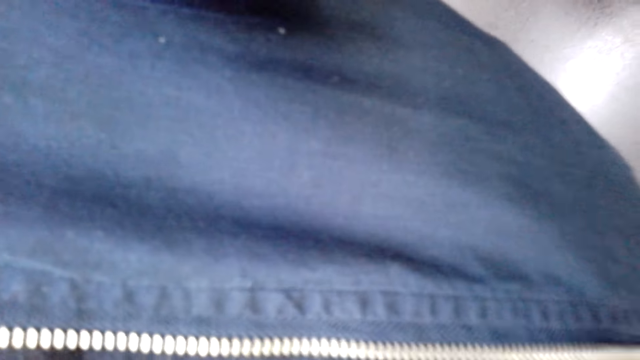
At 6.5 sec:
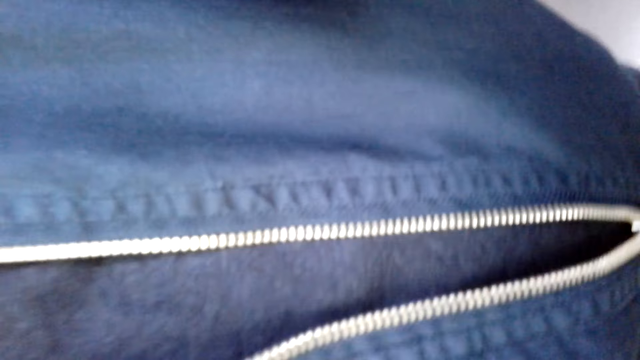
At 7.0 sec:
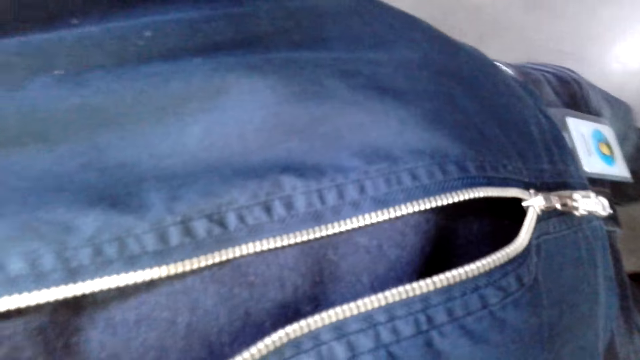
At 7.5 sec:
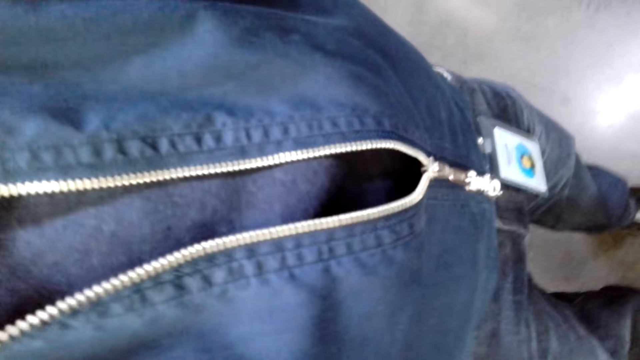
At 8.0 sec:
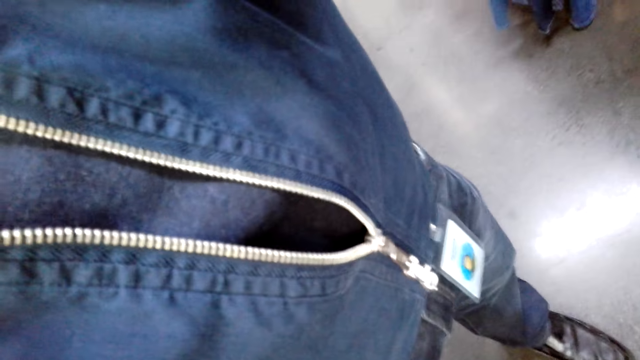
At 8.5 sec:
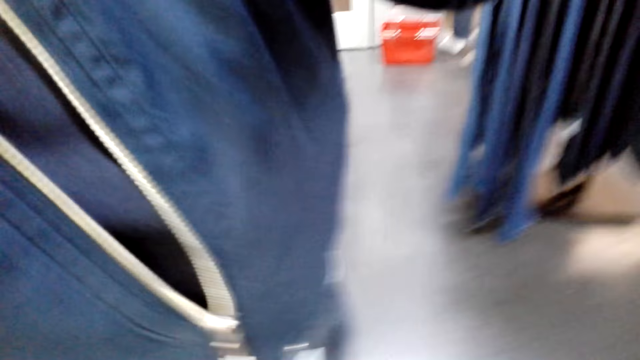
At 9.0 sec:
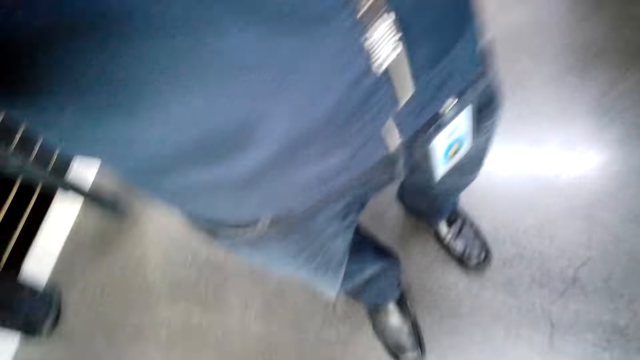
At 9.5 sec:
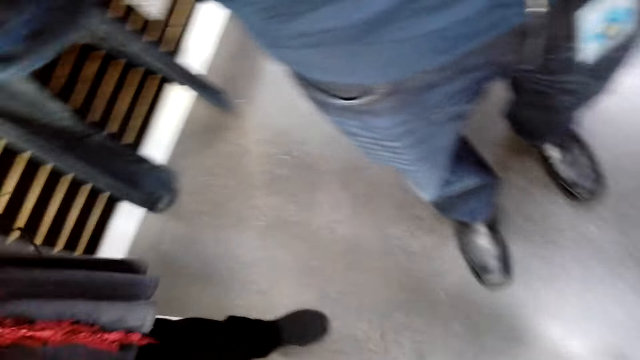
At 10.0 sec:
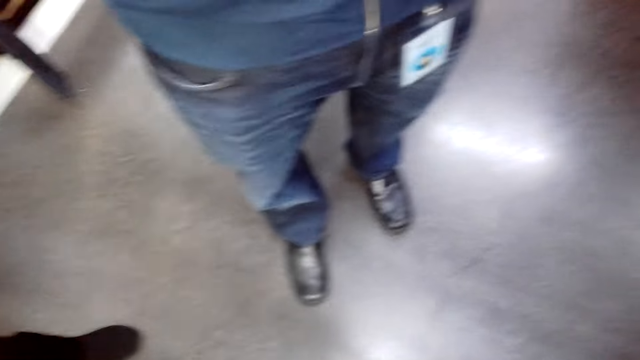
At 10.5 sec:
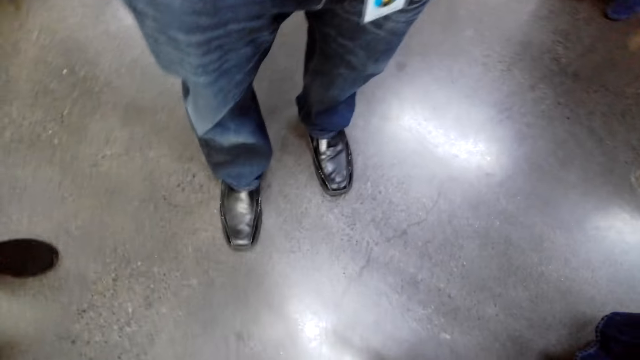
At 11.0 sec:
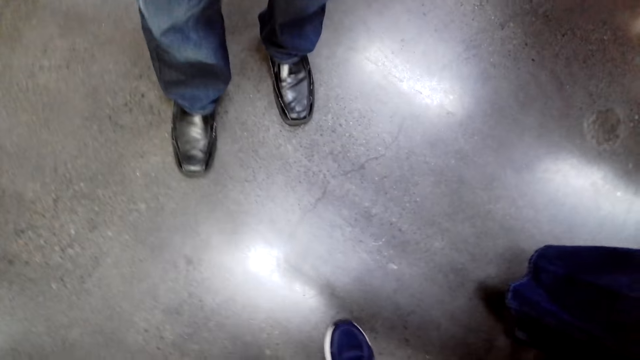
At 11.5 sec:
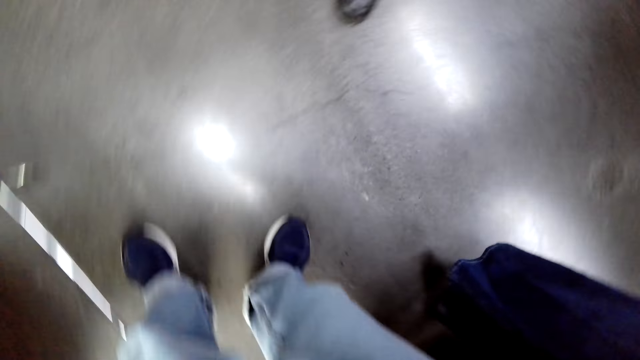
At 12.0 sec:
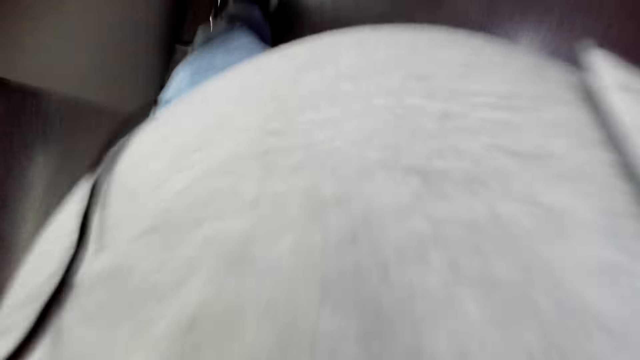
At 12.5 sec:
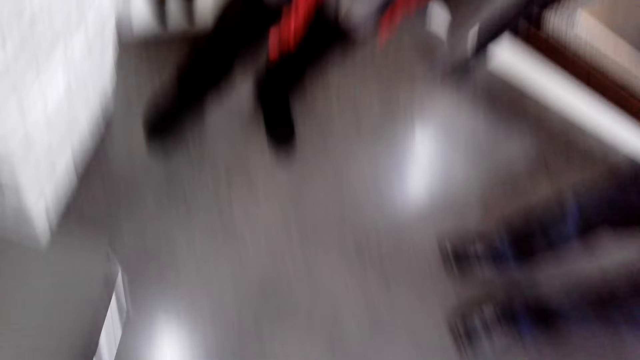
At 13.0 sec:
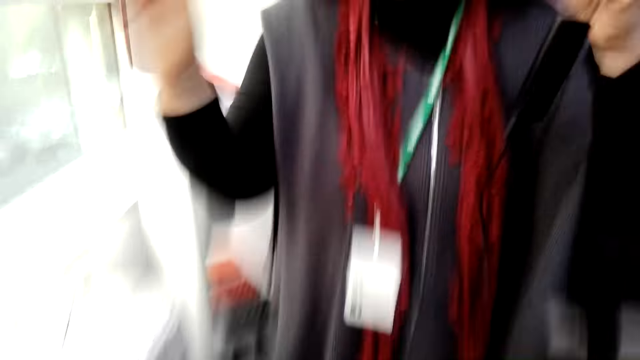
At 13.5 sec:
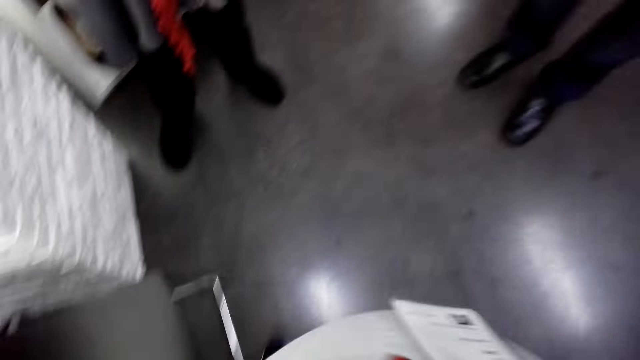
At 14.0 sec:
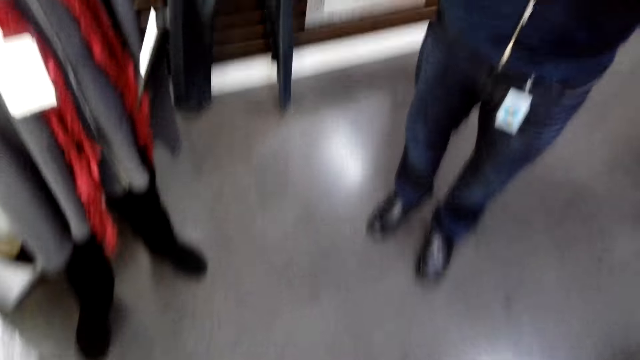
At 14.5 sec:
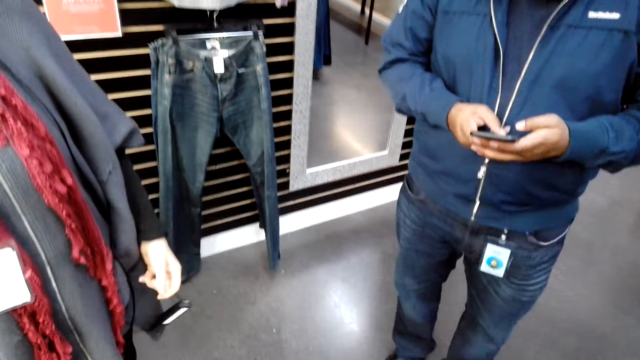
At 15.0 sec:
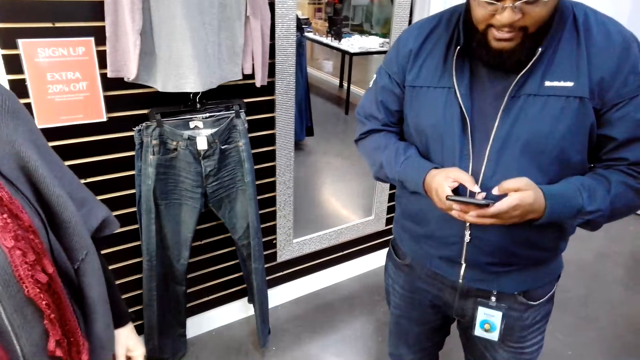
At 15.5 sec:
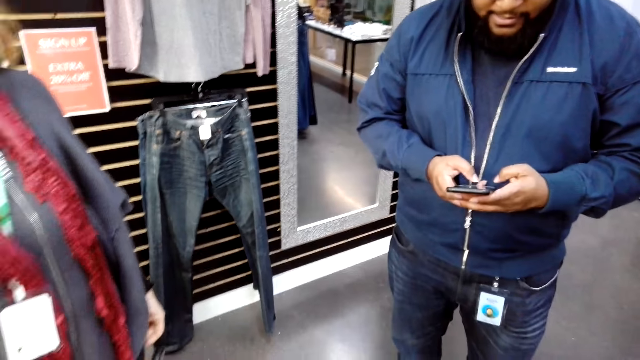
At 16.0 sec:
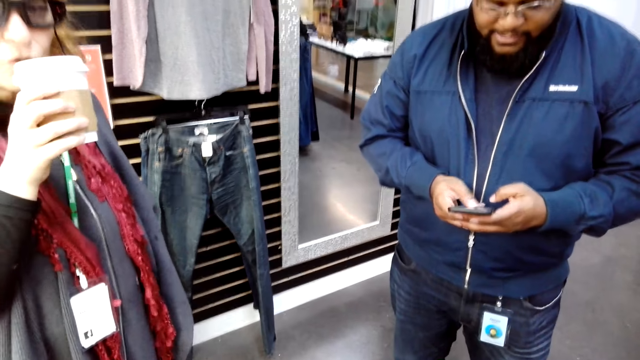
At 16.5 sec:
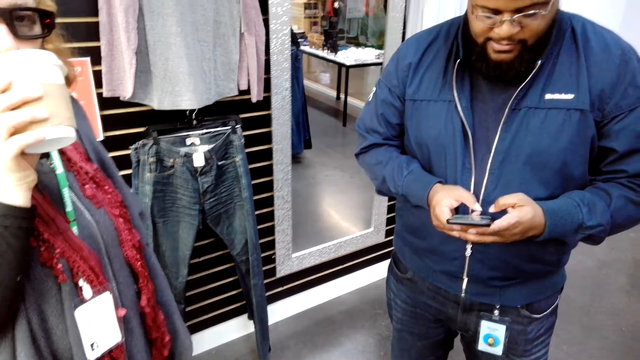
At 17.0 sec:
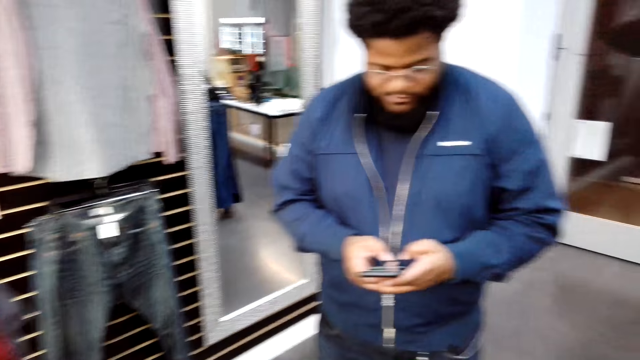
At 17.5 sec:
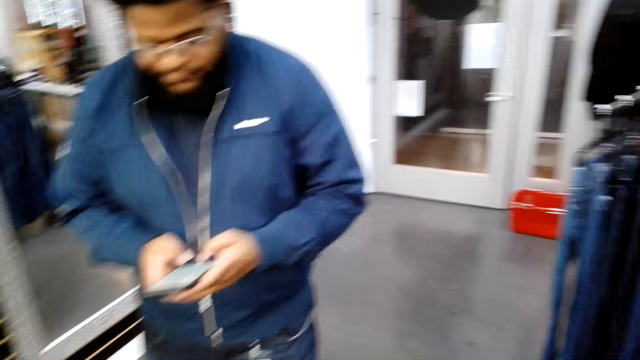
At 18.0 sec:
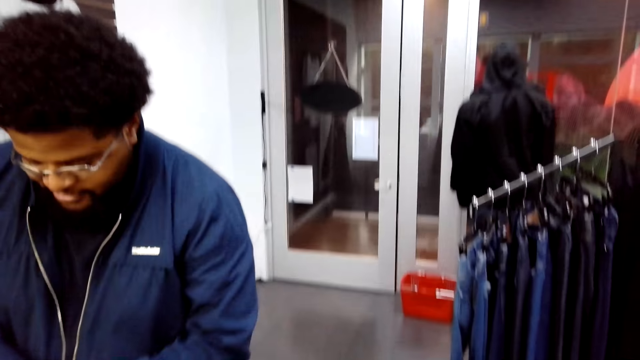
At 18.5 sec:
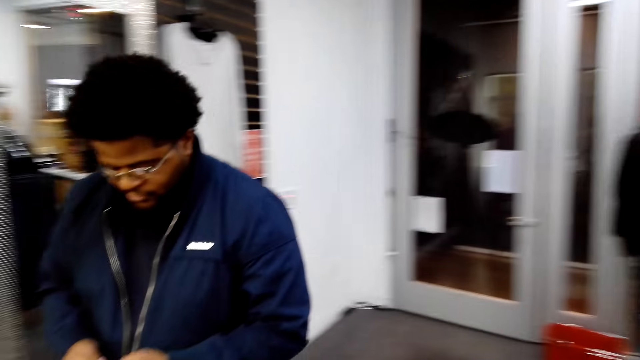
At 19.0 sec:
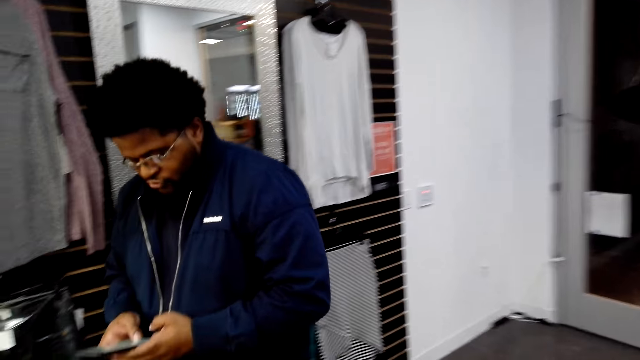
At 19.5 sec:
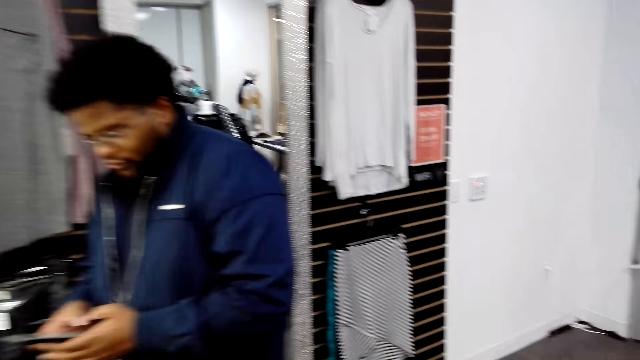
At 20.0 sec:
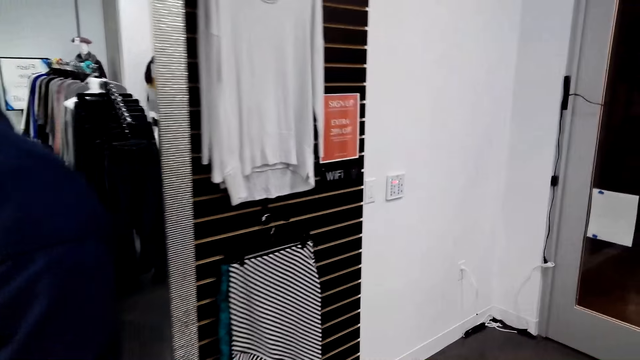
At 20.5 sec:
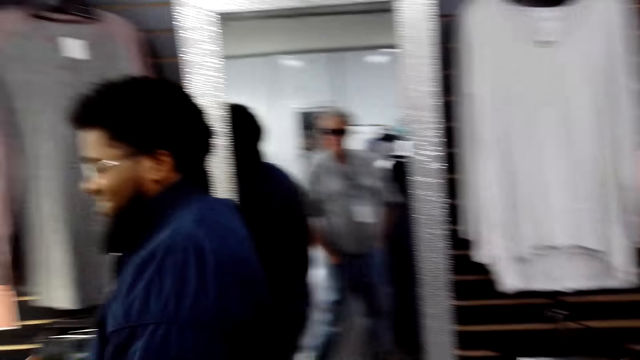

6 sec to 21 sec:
The camera wearer looks around. A person wears the camera. Another person operates his phone. The first person takes coffee. The camera wearer walks around.

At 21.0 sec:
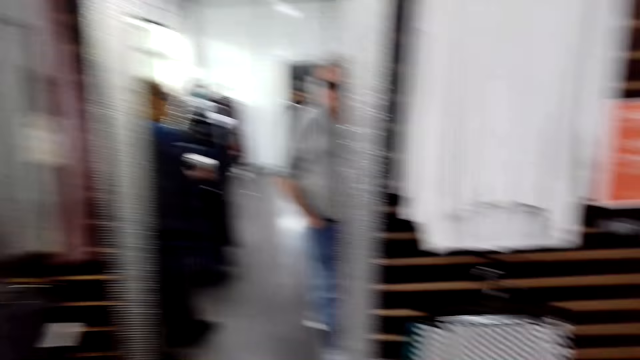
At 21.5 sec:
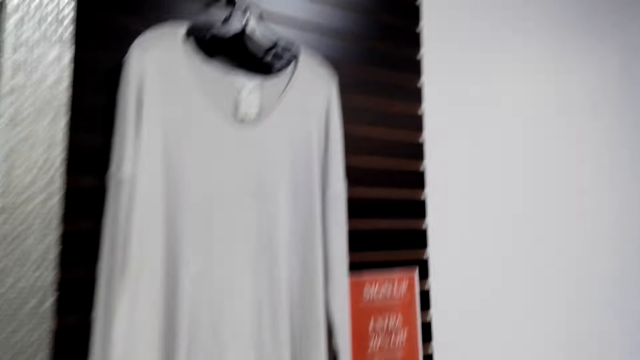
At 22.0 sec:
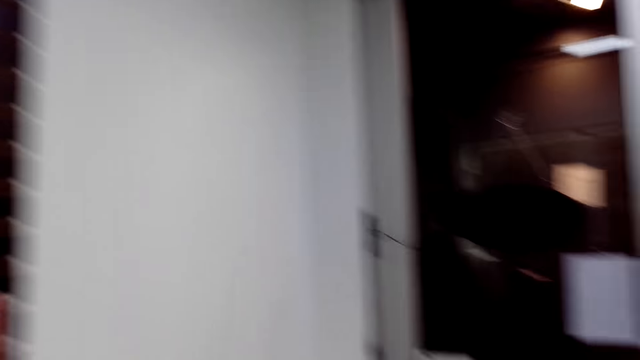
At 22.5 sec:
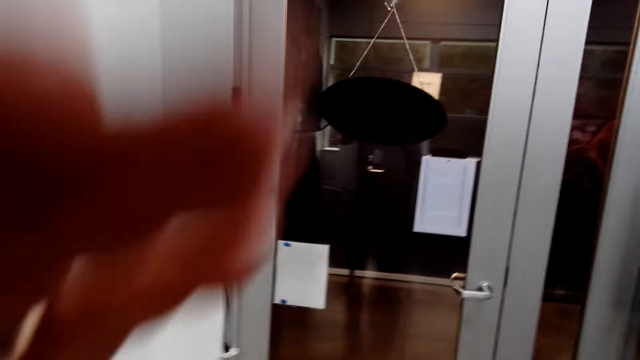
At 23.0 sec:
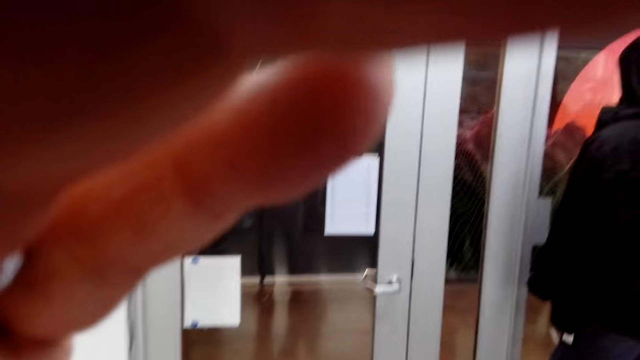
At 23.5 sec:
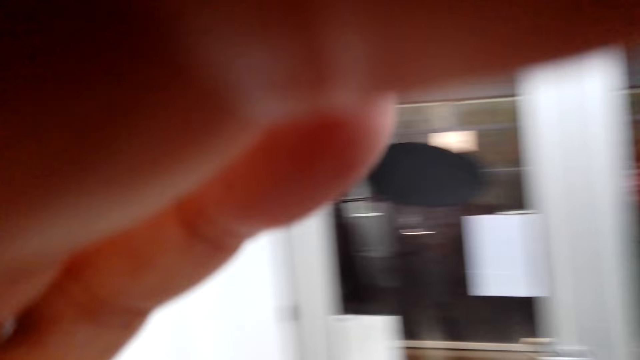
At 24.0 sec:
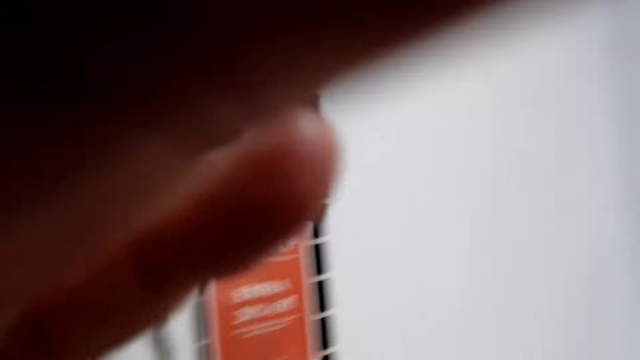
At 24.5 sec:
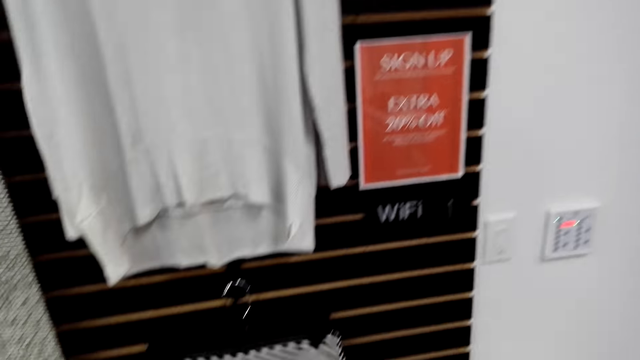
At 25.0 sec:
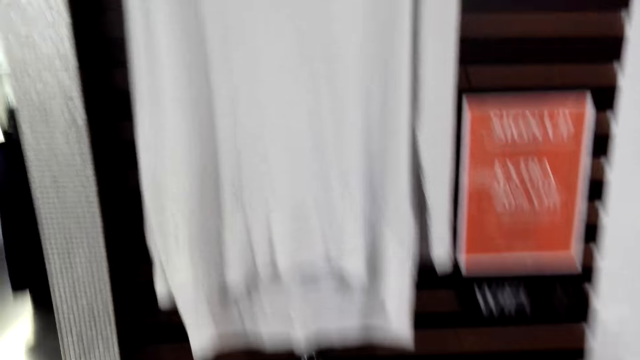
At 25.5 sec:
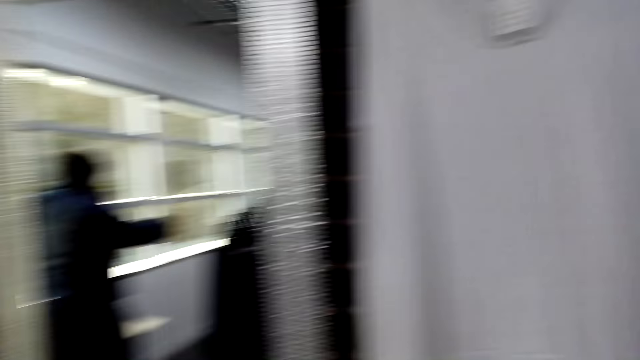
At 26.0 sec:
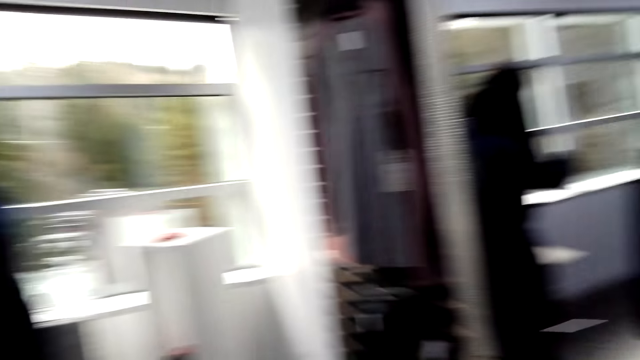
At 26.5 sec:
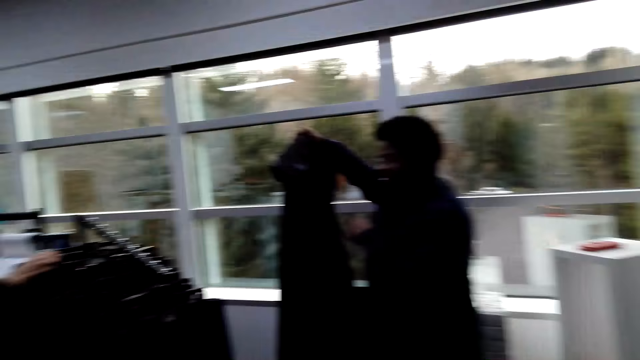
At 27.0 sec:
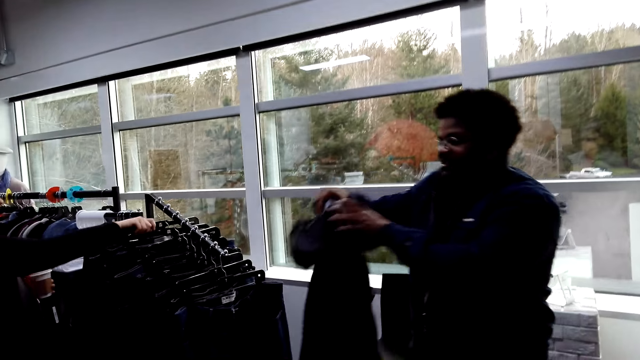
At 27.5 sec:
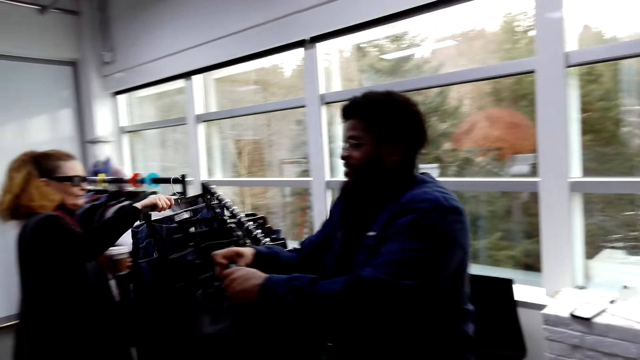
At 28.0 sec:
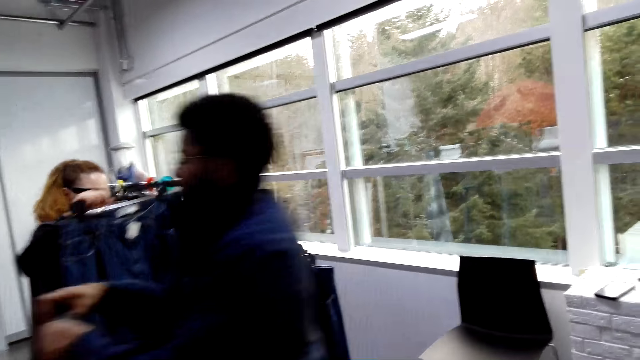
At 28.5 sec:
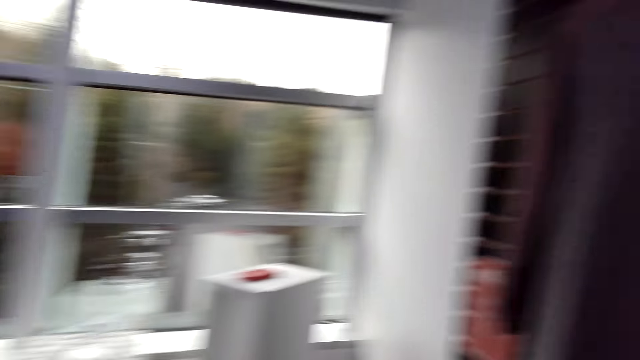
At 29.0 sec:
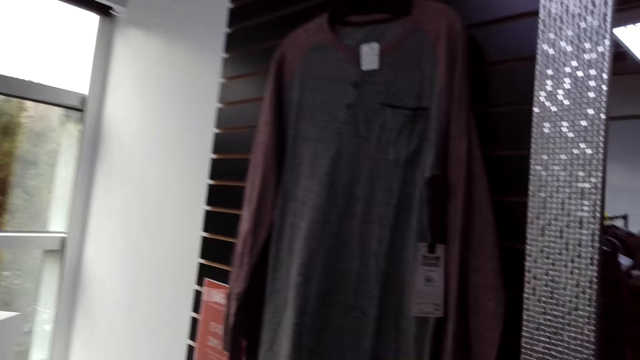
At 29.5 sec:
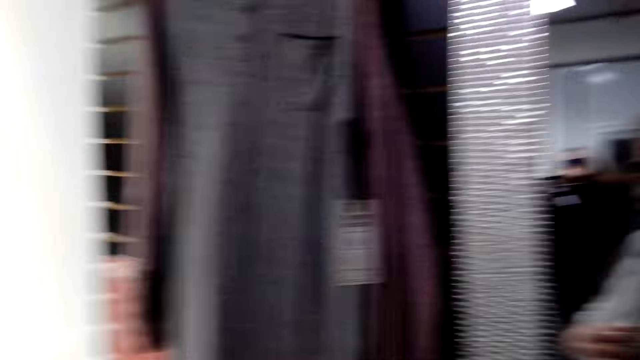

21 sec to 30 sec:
The camera wearer adjusts the camera. They look around the store. A man carries the cloth. A woman holds the cloth. The camera wearer walks around.
